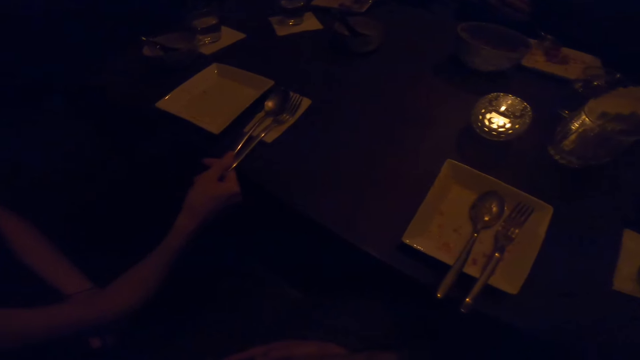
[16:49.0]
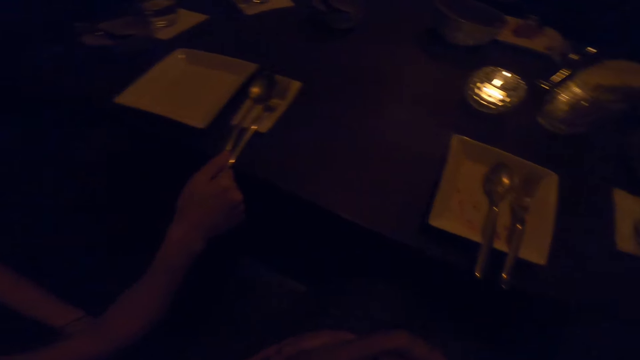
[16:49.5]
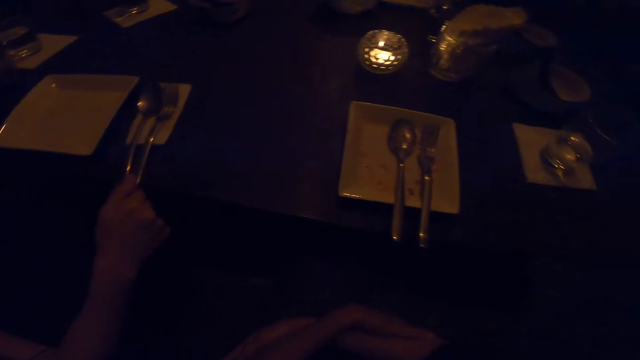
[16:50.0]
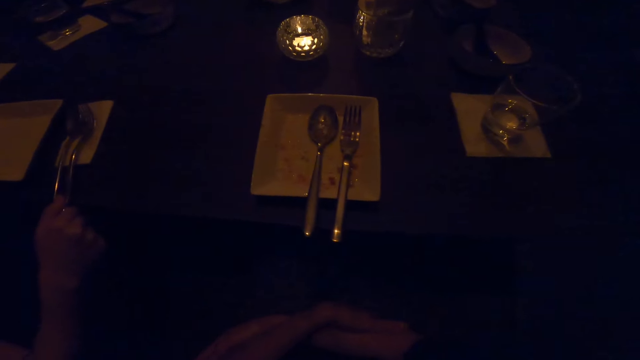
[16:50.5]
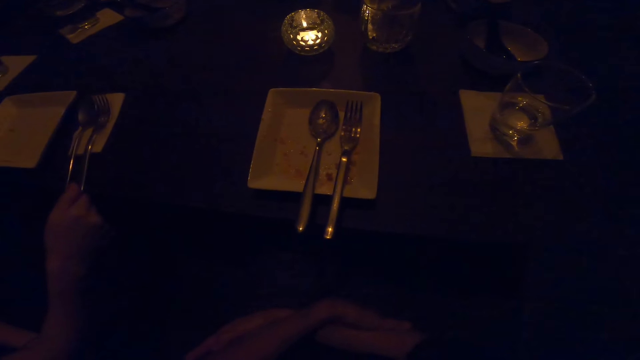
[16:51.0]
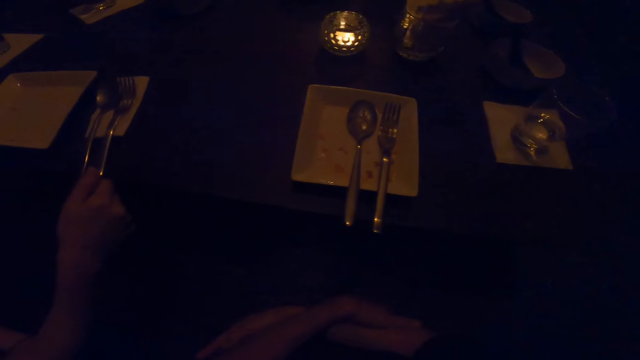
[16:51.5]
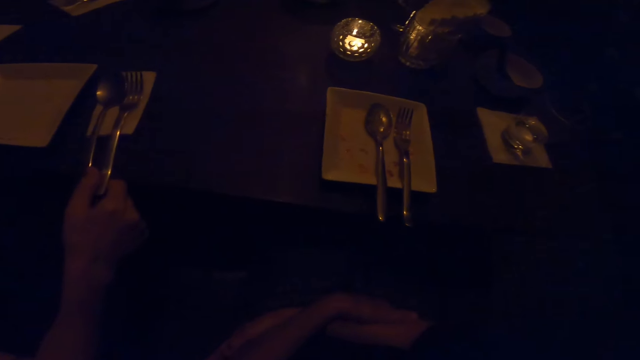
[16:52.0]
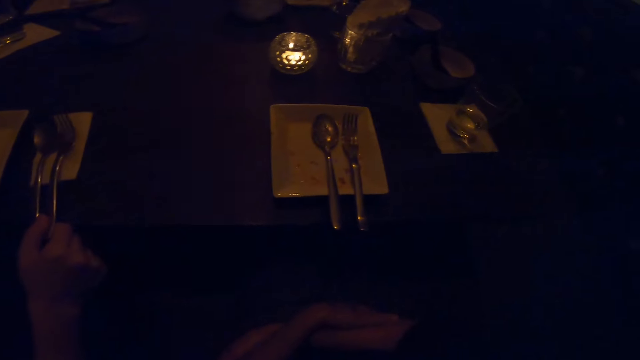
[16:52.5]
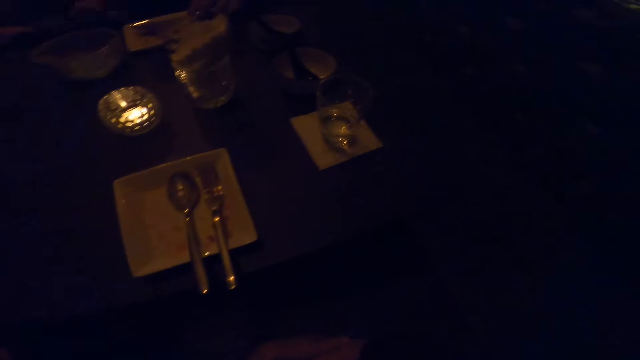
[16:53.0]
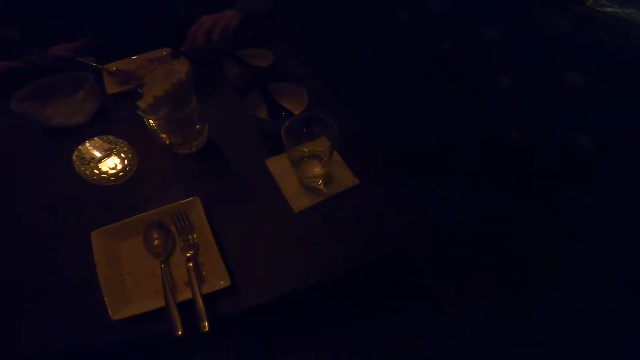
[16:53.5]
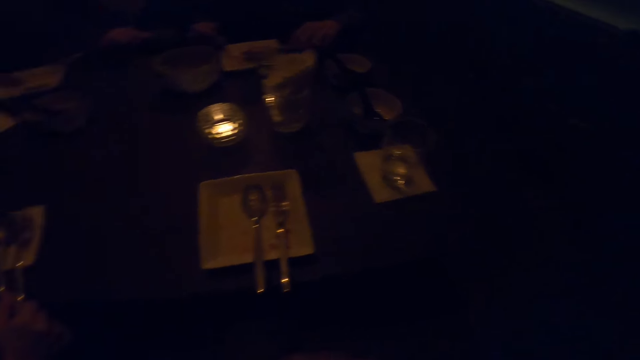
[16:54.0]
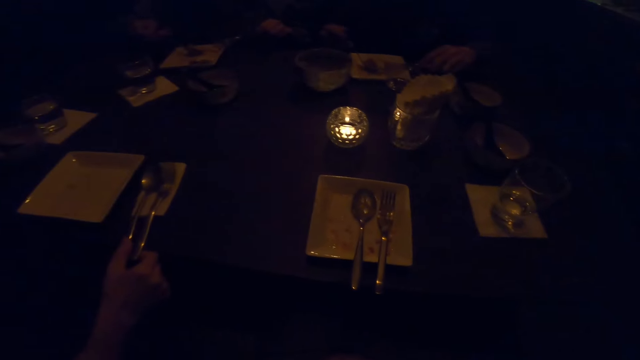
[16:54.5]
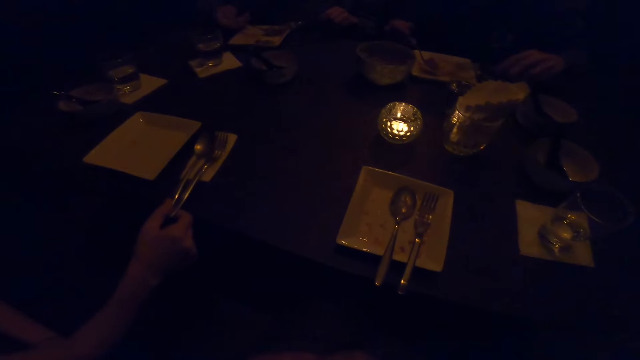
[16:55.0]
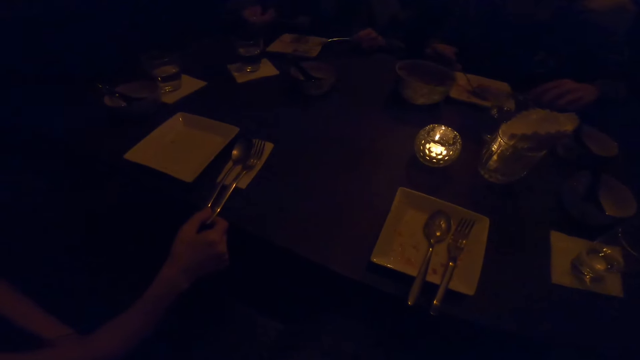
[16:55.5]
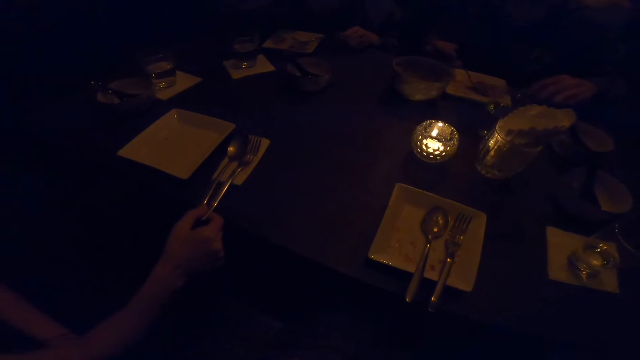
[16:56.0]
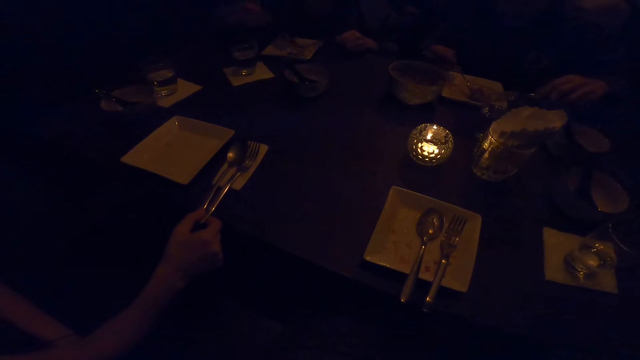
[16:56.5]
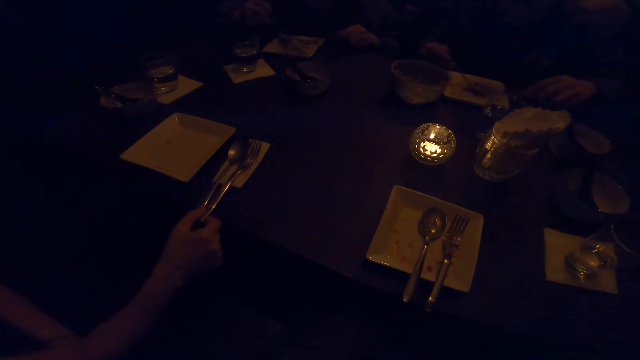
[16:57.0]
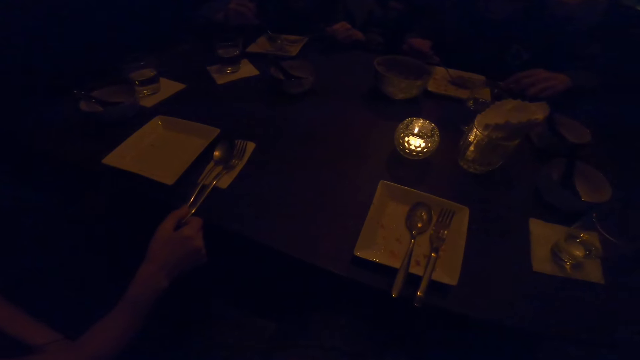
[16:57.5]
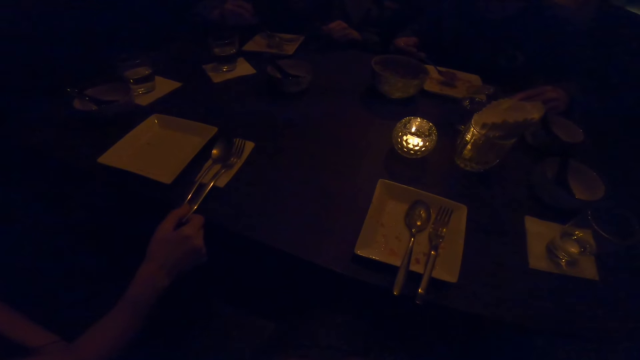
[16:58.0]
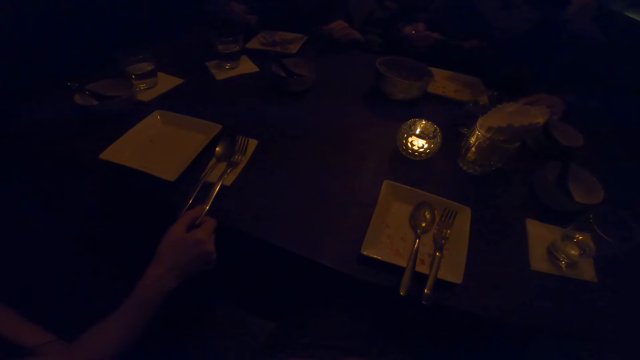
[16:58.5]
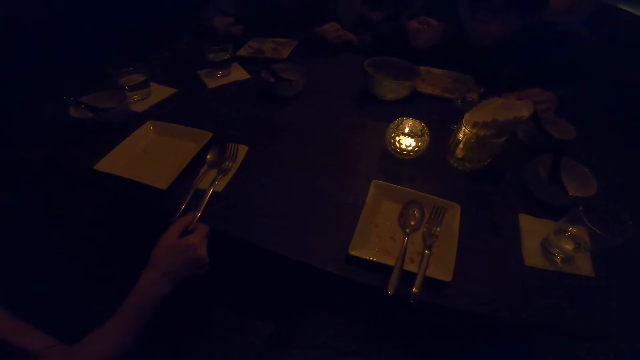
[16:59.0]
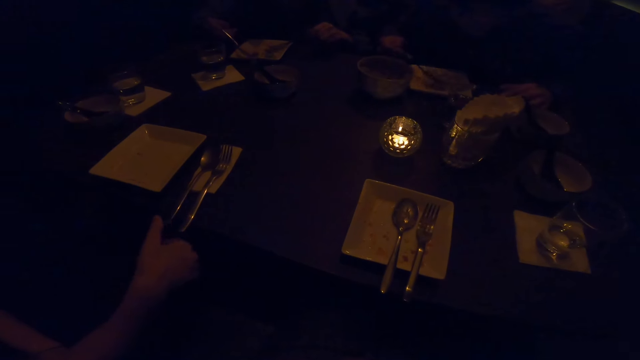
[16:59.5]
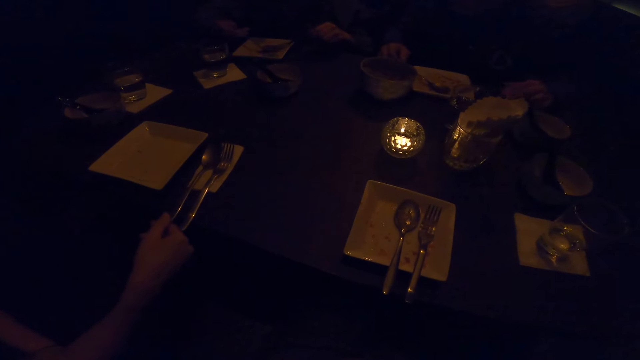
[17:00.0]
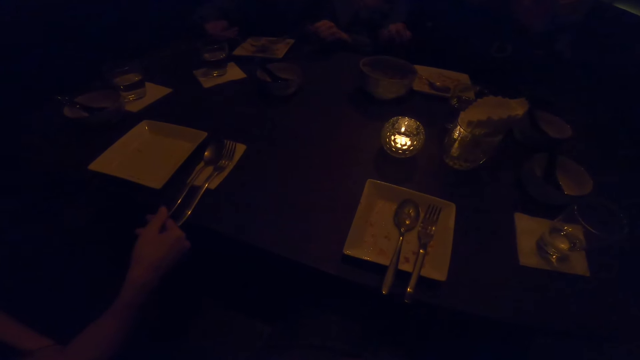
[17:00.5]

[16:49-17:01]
The camera wearer converses. A woman takes the food with the spoon.

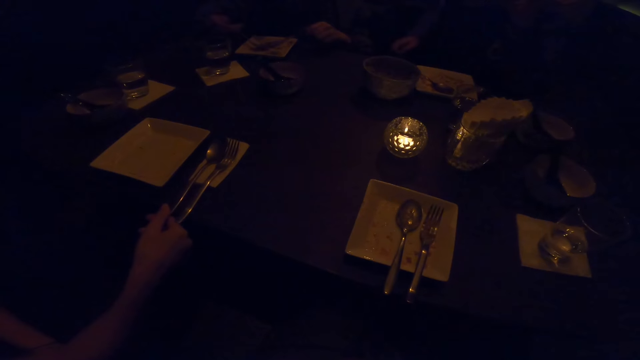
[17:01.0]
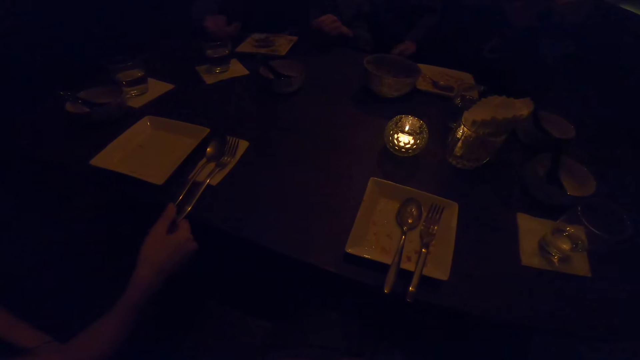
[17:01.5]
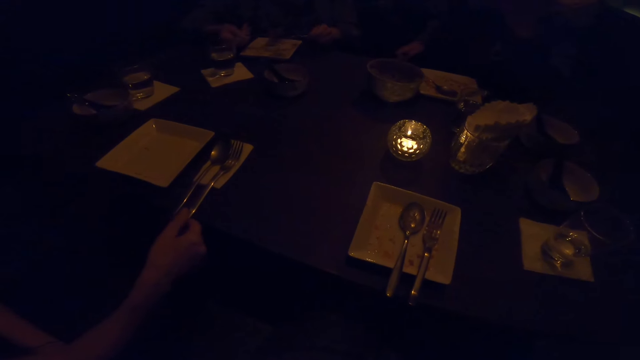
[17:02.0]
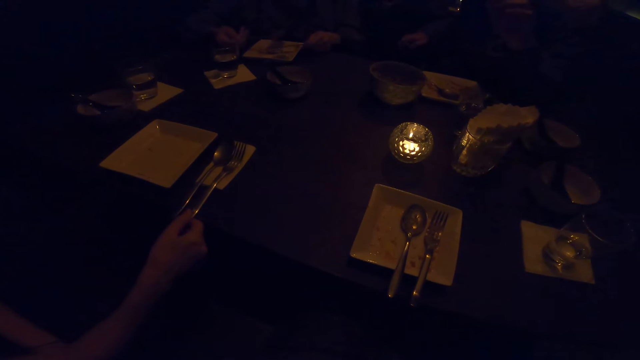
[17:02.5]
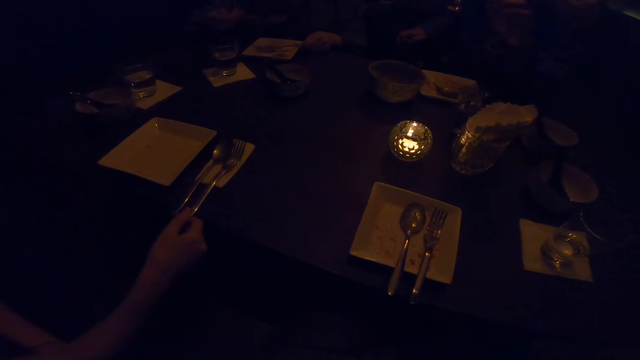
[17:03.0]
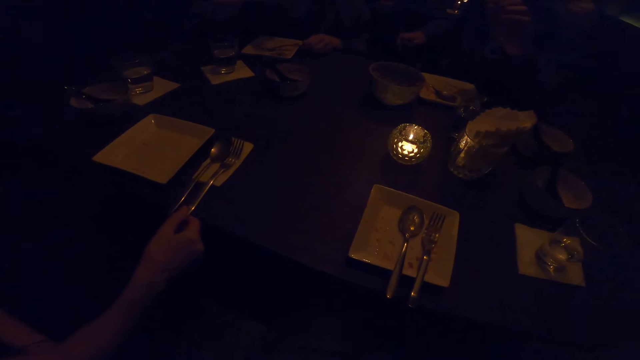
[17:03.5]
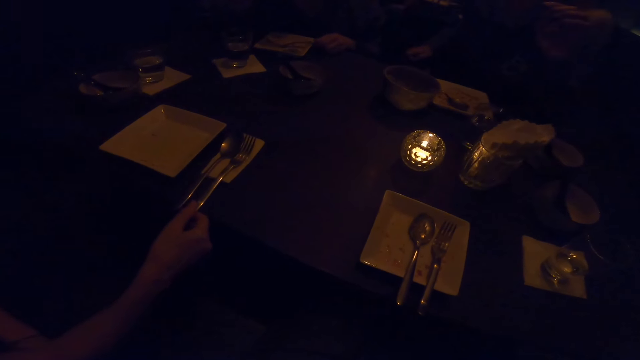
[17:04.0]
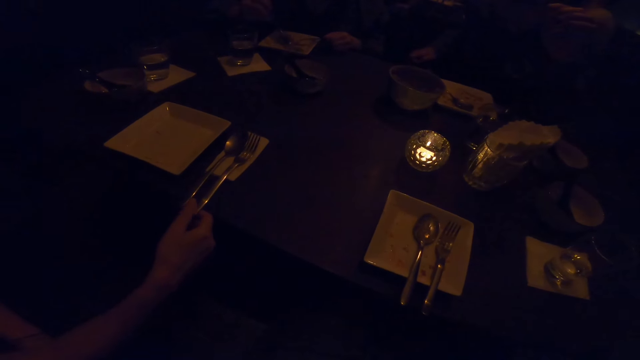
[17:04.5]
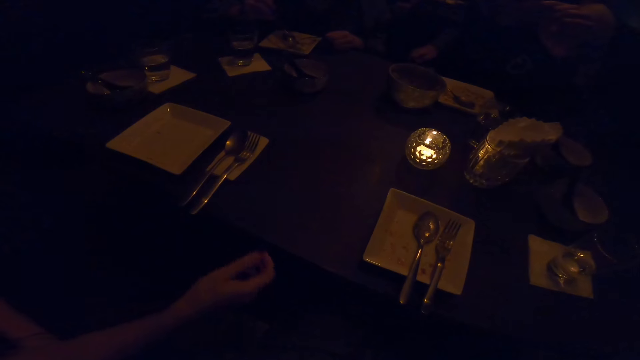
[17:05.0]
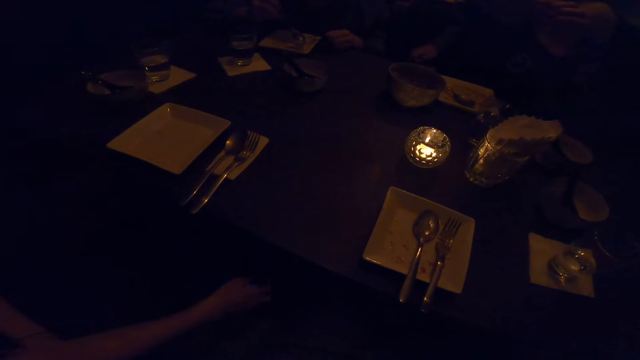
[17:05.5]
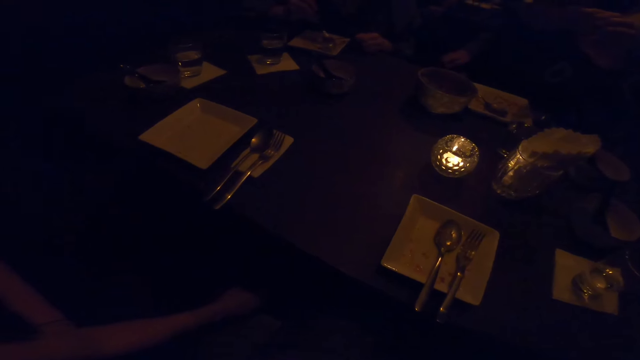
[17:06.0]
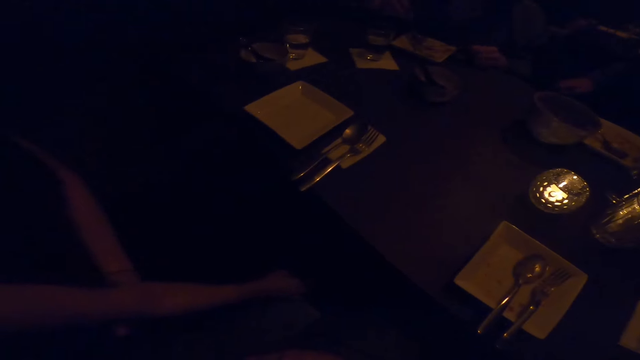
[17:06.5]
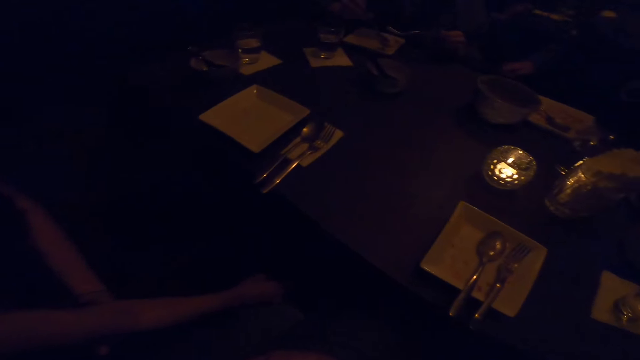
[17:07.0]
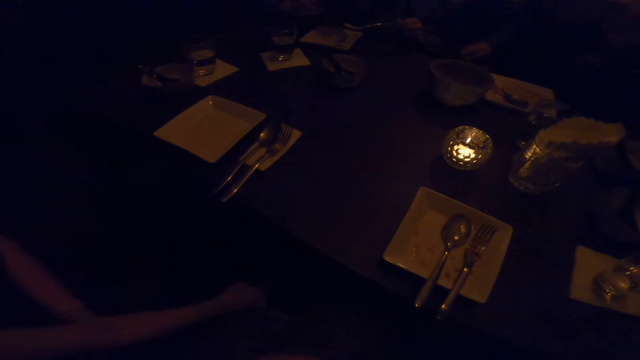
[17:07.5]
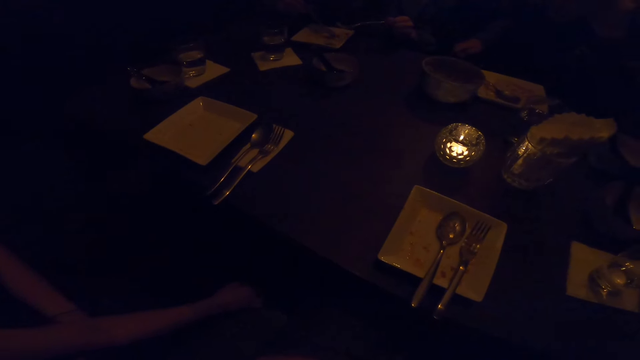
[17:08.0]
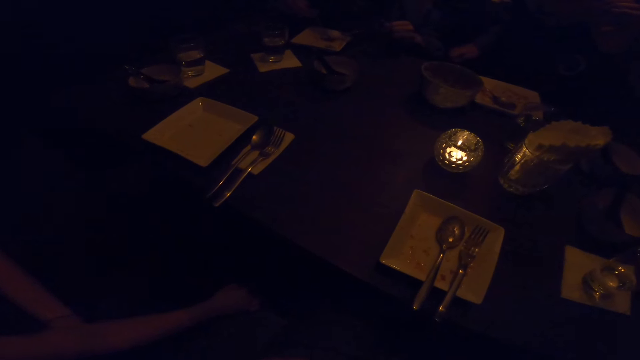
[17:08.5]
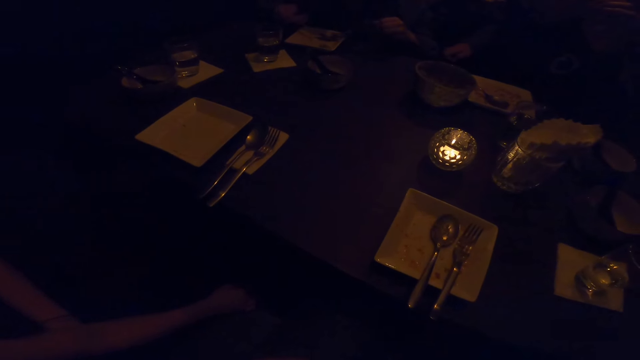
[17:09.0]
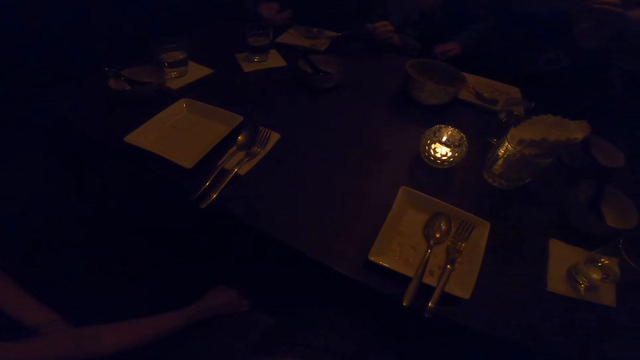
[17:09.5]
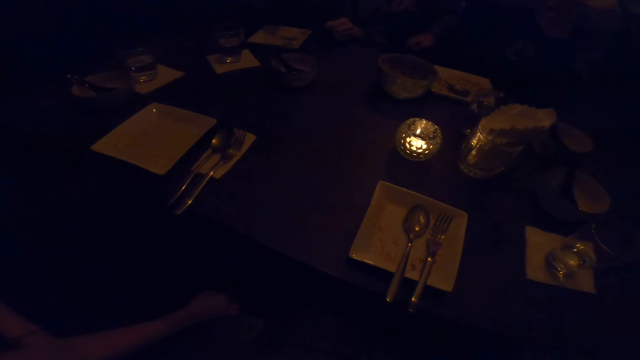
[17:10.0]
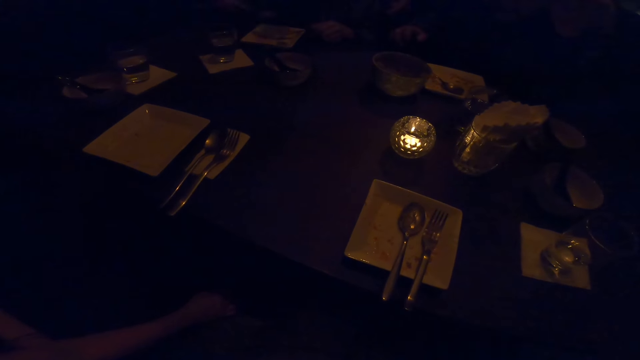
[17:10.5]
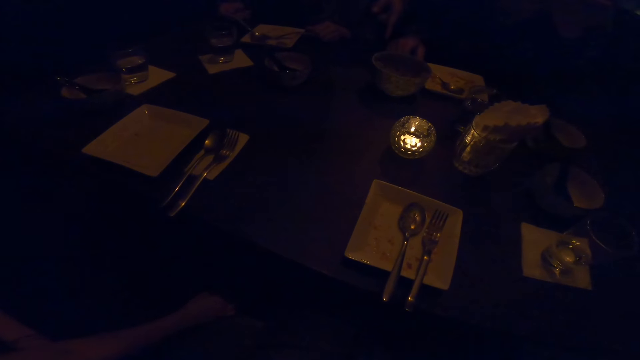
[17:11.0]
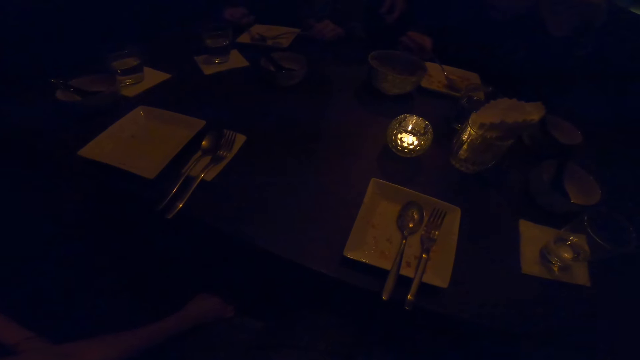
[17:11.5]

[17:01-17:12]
A man eats from a plate with the spoon in his right hand. Another man stops eating. A woman takes the food.
